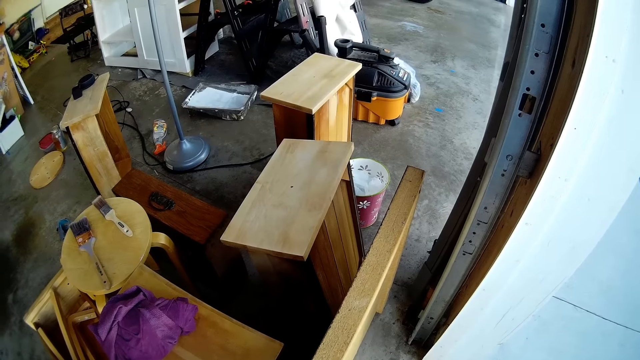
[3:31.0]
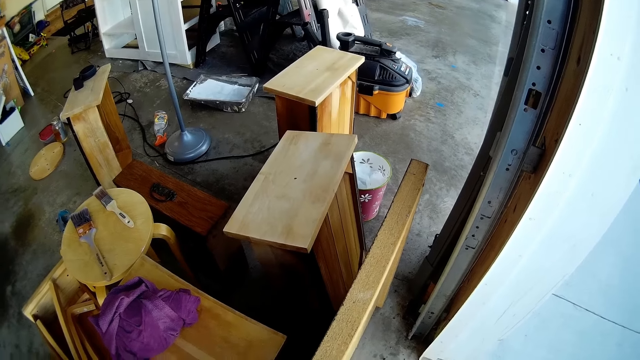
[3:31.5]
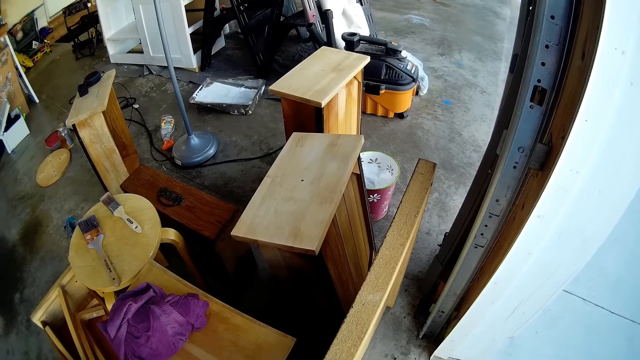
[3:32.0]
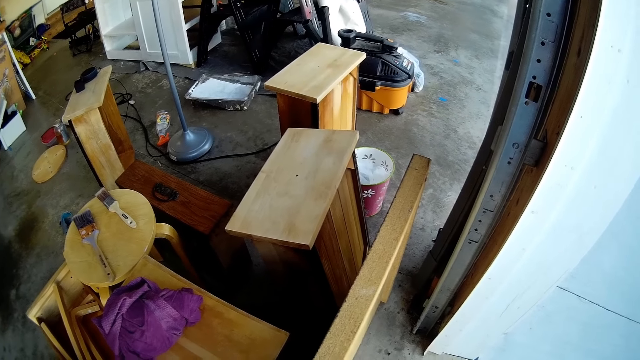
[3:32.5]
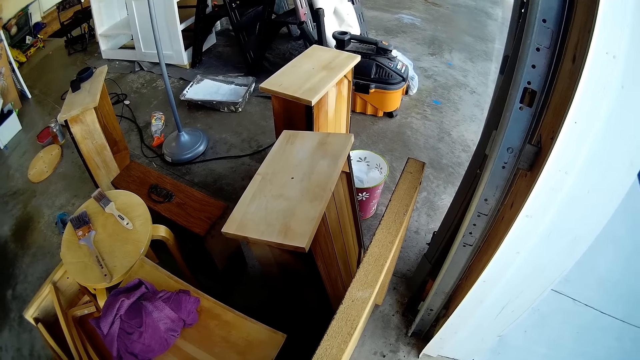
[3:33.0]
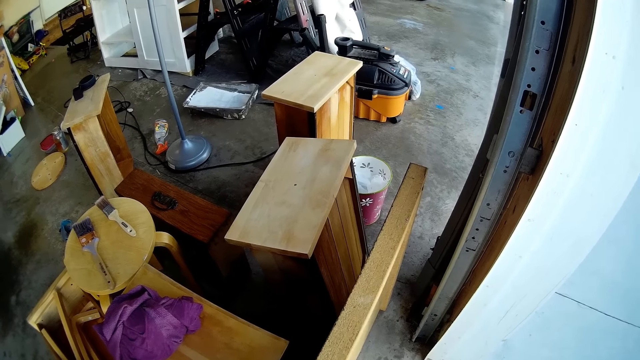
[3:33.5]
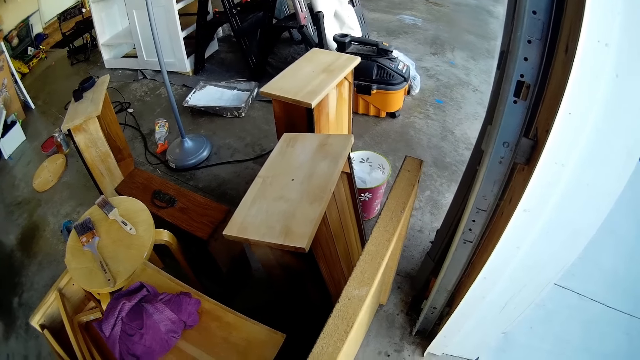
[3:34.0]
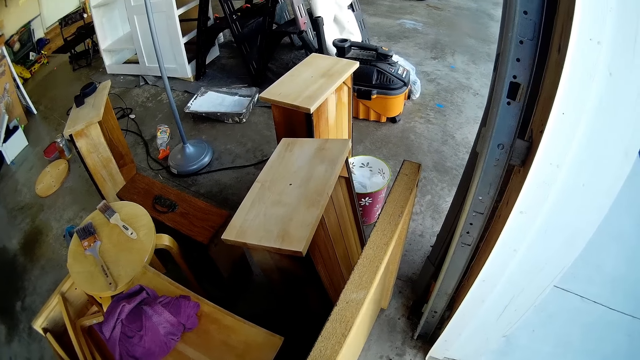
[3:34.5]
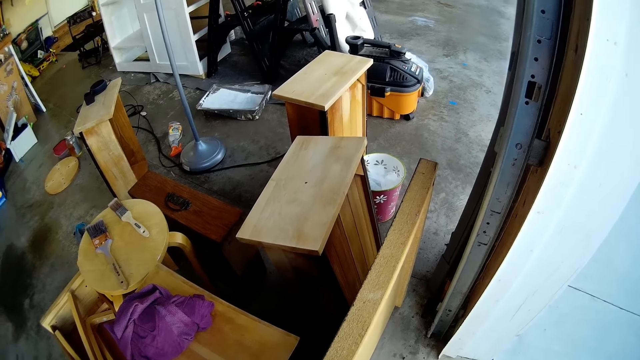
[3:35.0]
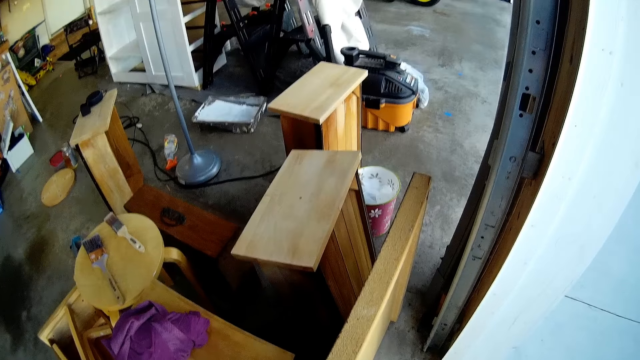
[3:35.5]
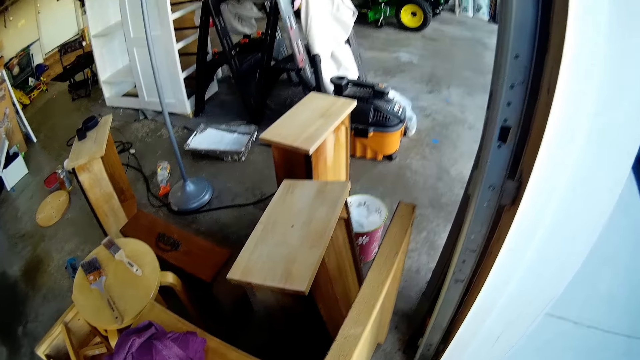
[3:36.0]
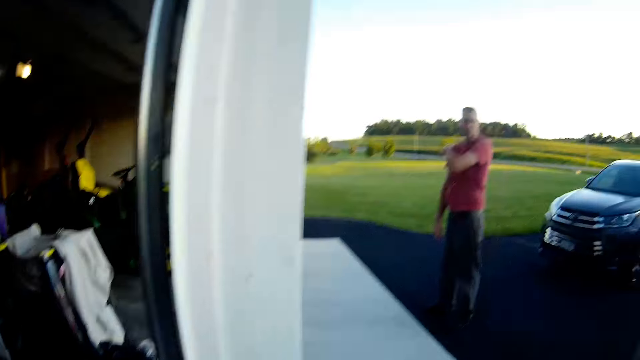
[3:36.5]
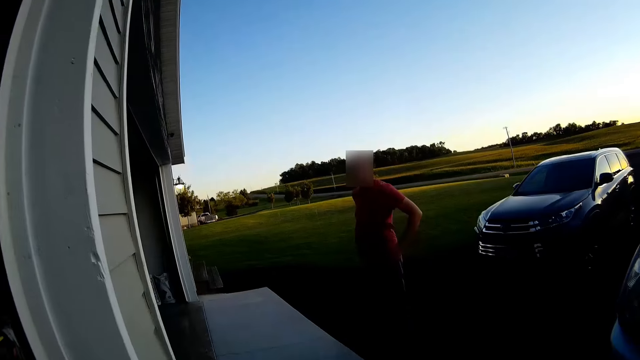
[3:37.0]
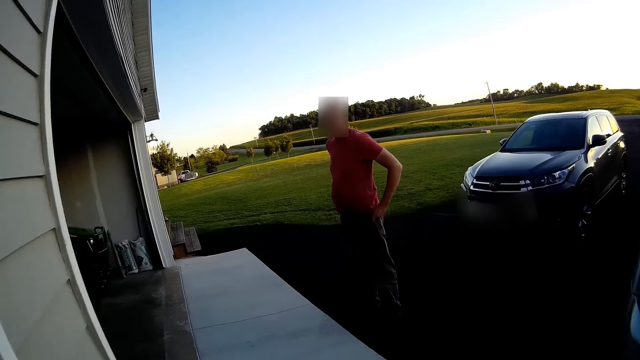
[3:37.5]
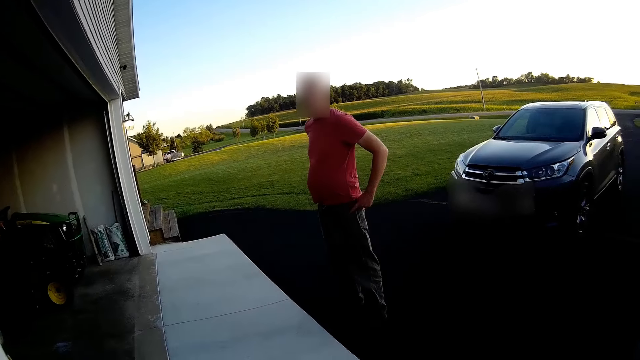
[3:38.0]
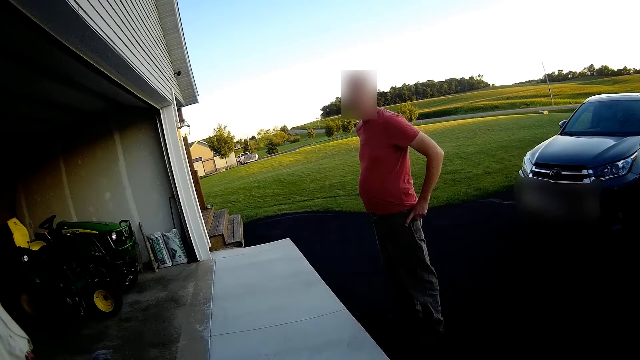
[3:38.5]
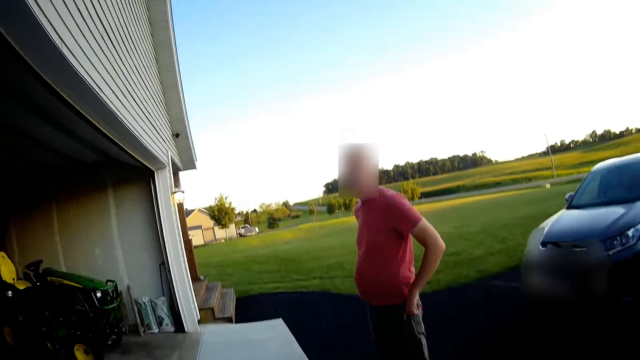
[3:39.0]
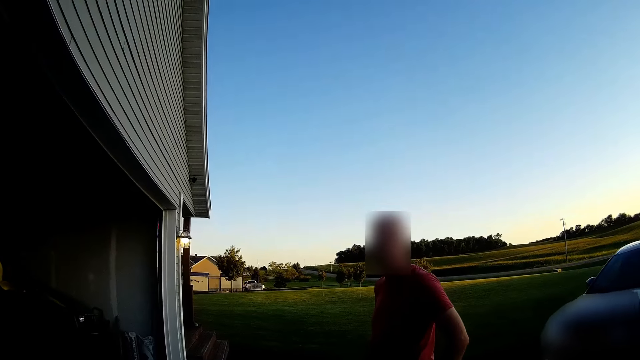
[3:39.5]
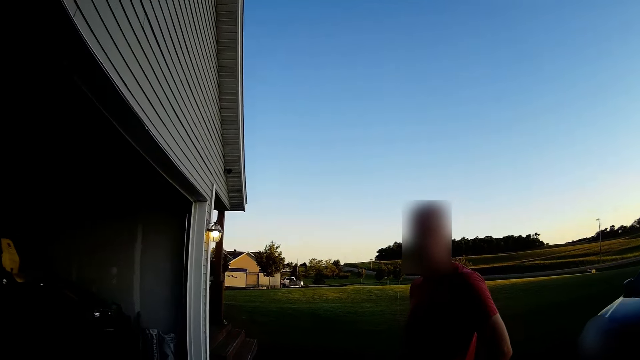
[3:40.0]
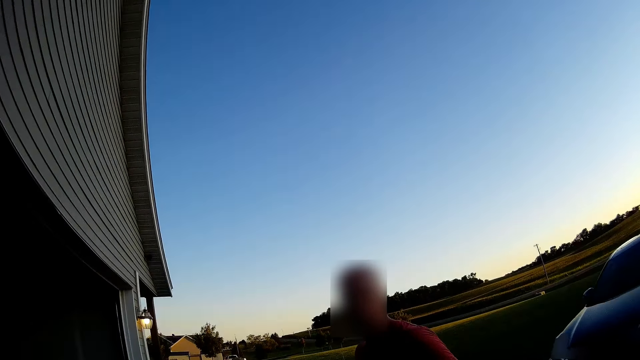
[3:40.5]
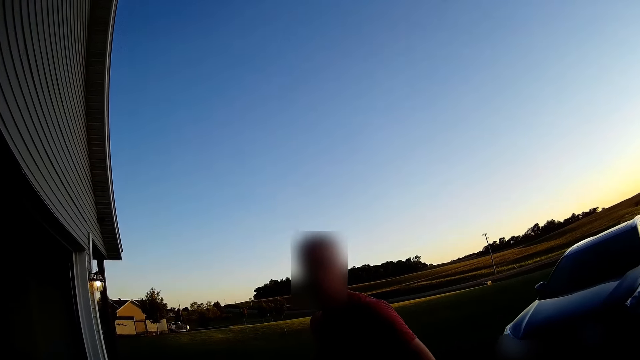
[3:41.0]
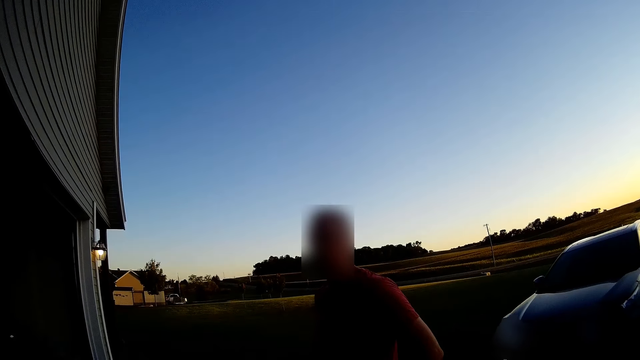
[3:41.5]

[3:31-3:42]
The camera wearer looks around the workshop. They look at a person. The person touches his waist.

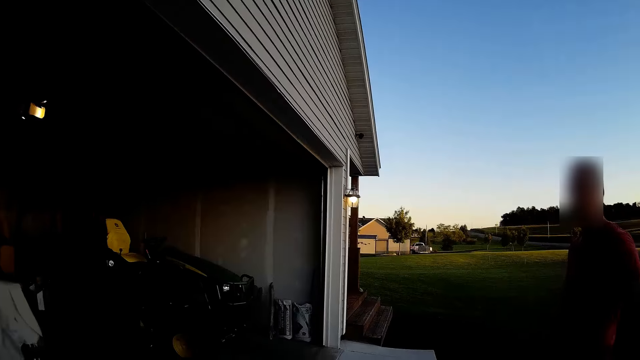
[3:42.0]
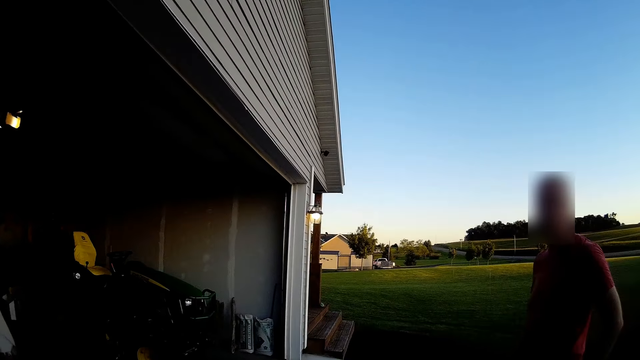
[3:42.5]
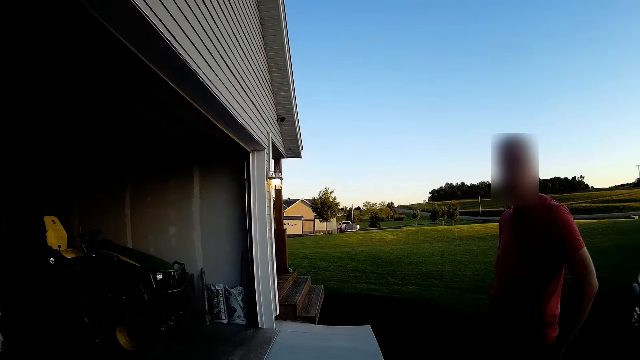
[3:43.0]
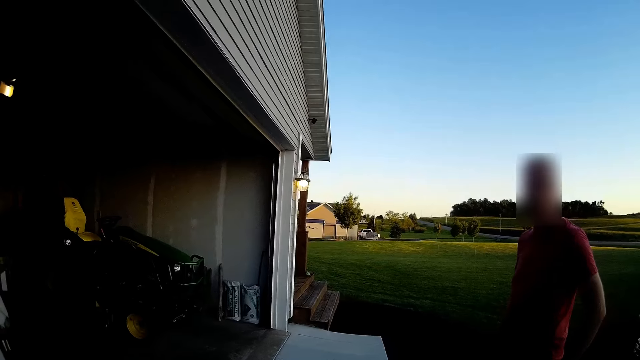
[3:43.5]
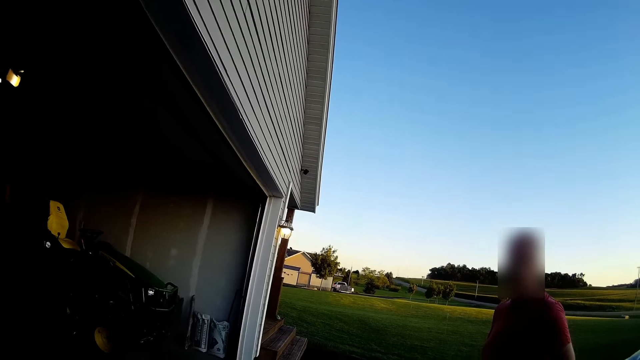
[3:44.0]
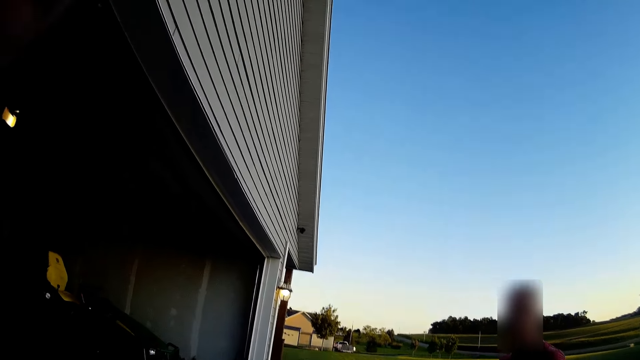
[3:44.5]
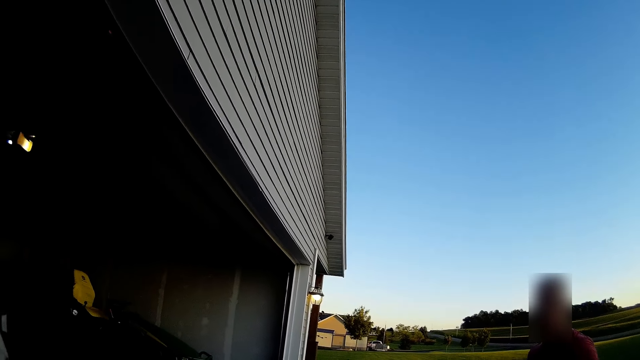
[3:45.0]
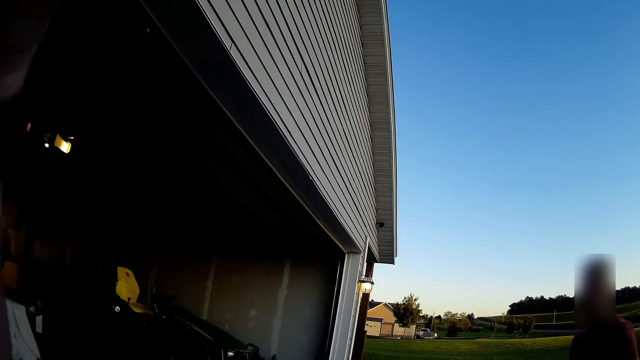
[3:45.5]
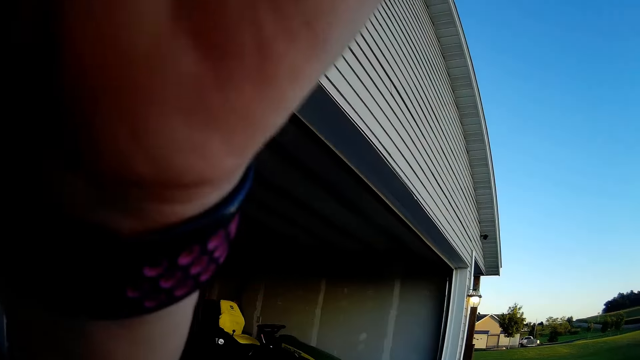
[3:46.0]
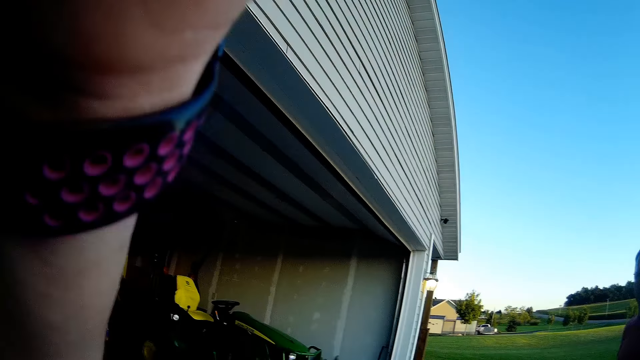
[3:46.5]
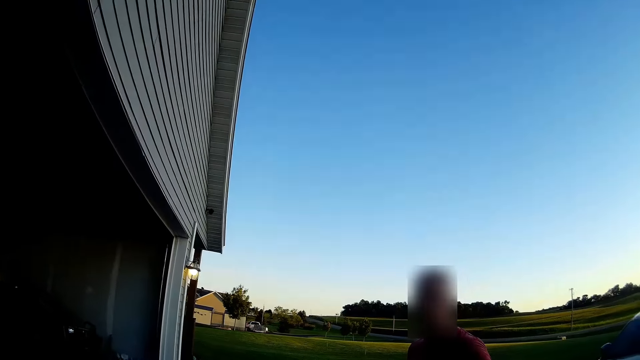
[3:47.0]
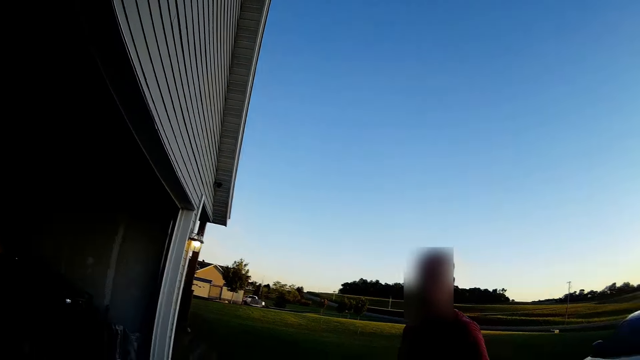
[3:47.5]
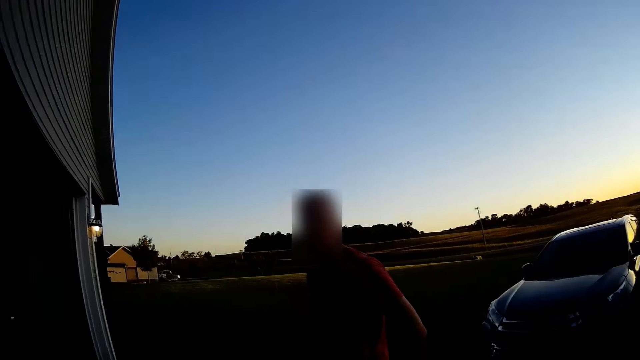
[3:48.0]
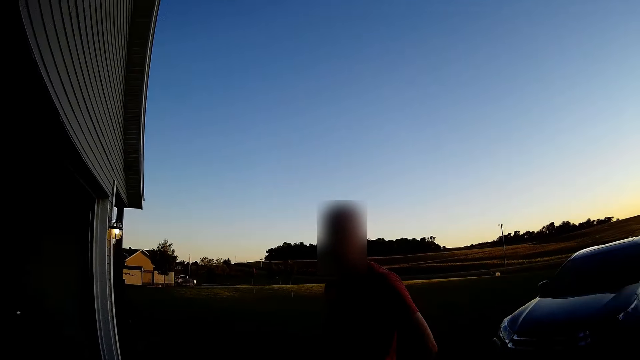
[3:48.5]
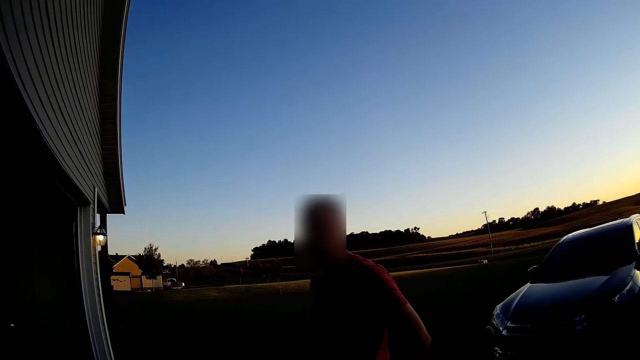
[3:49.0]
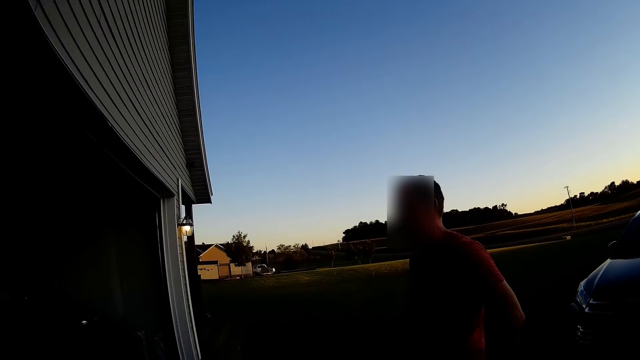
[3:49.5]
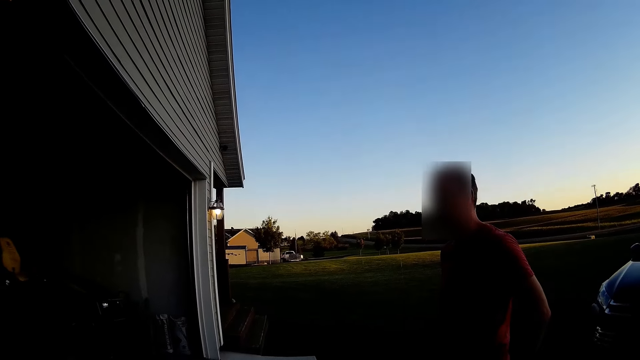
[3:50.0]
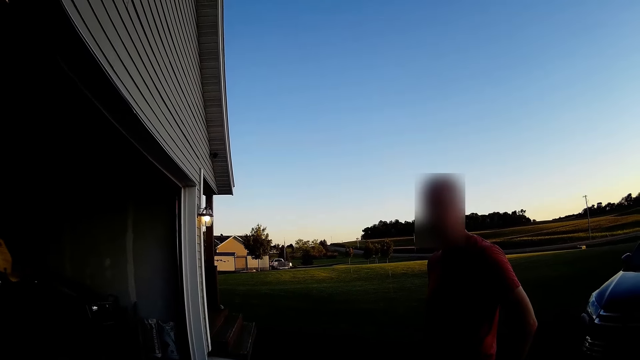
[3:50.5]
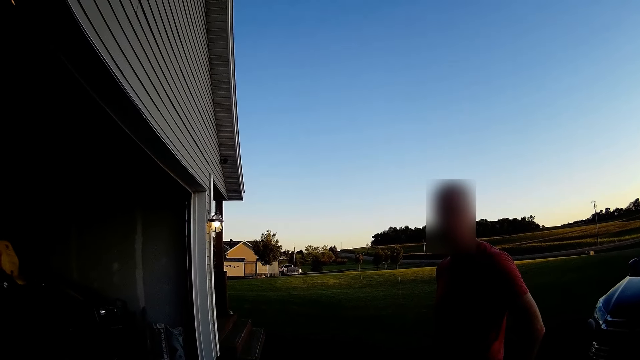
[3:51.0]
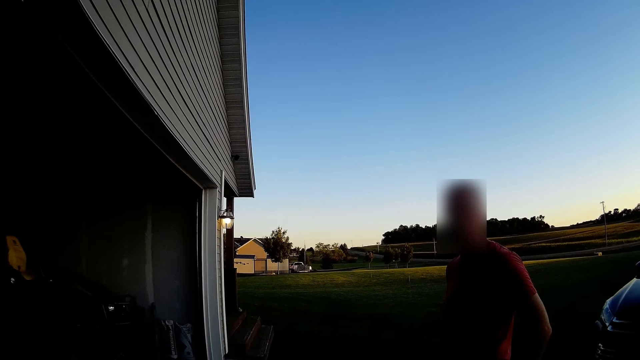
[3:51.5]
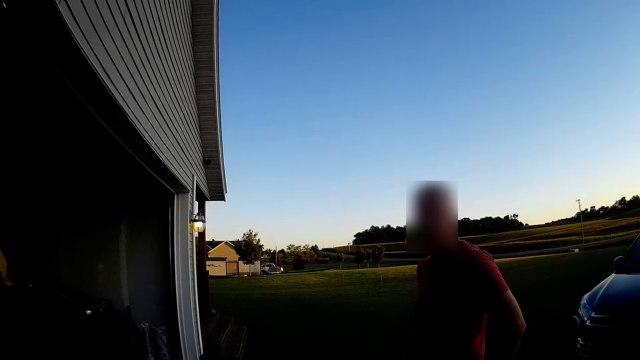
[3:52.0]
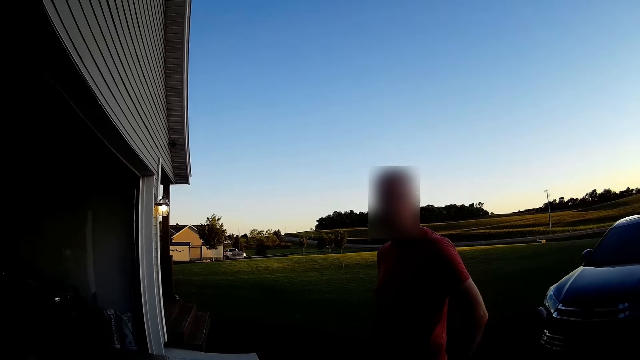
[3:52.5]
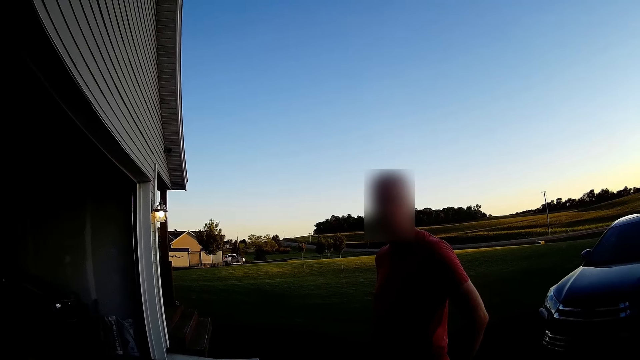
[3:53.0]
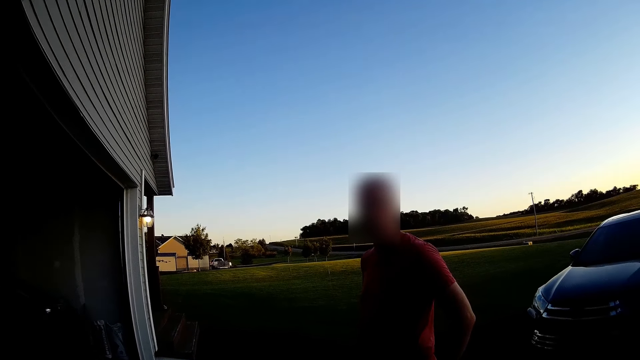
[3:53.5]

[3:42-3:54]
The camera wearer adjusts the camera. She raises a hand above her head. She looks at a person.
